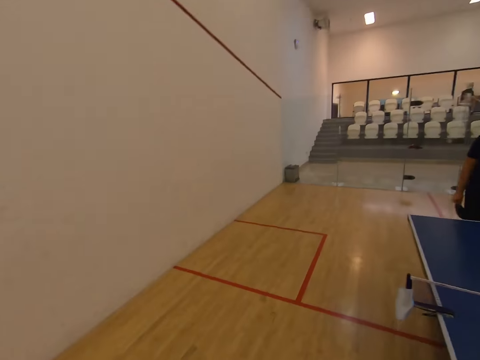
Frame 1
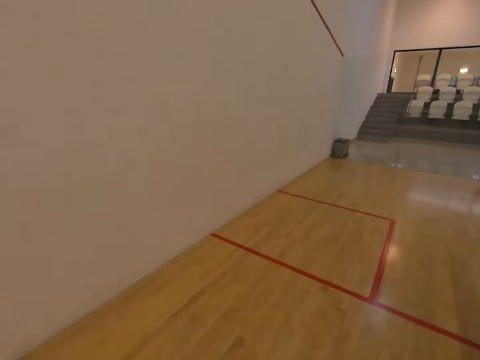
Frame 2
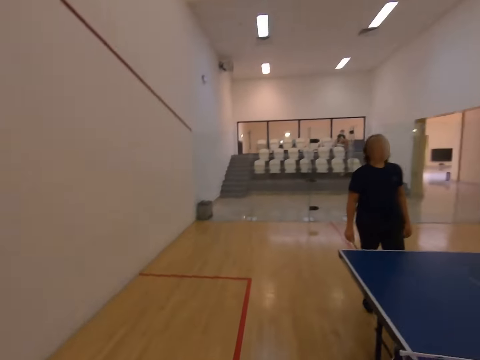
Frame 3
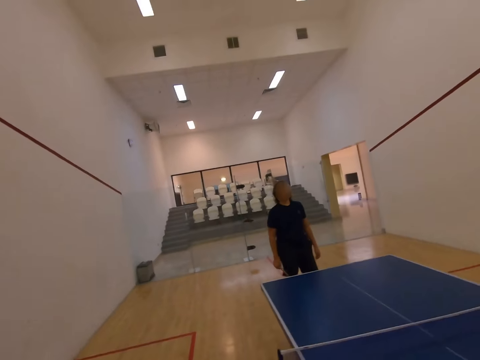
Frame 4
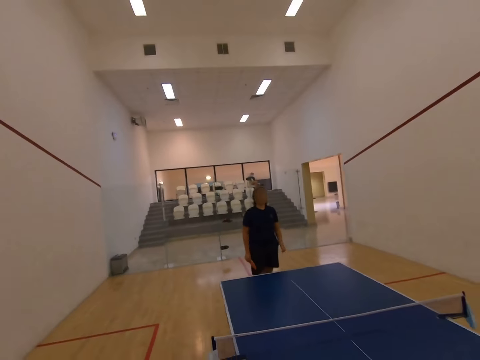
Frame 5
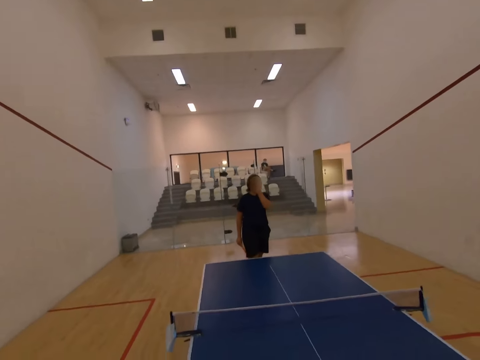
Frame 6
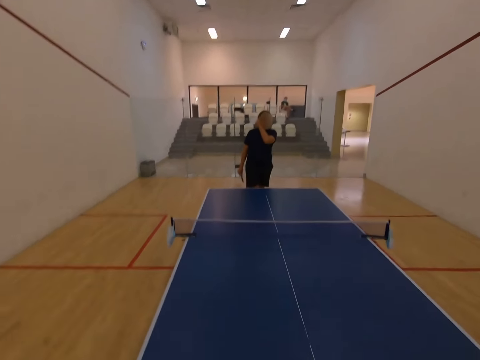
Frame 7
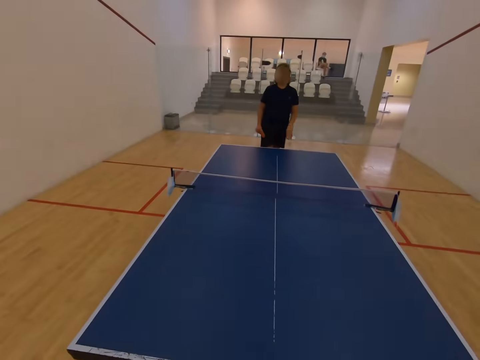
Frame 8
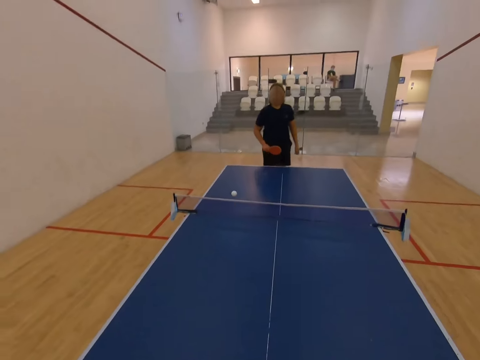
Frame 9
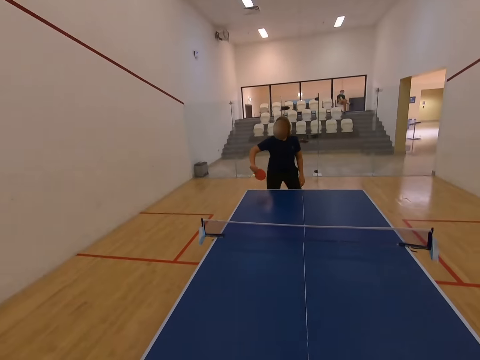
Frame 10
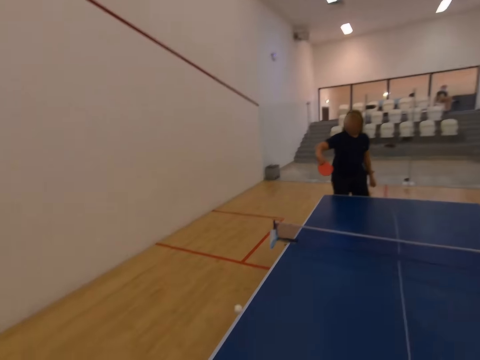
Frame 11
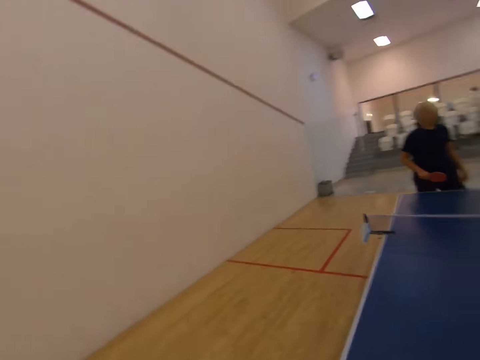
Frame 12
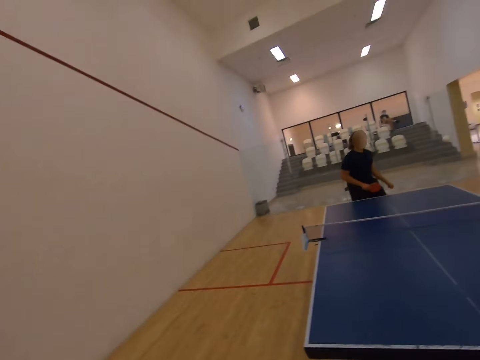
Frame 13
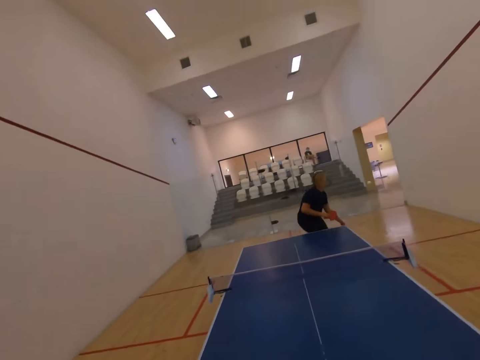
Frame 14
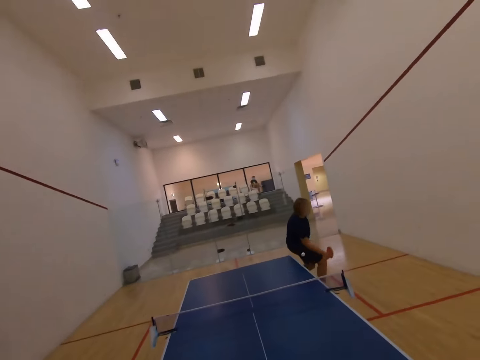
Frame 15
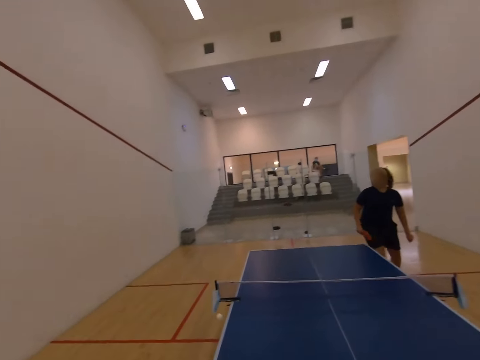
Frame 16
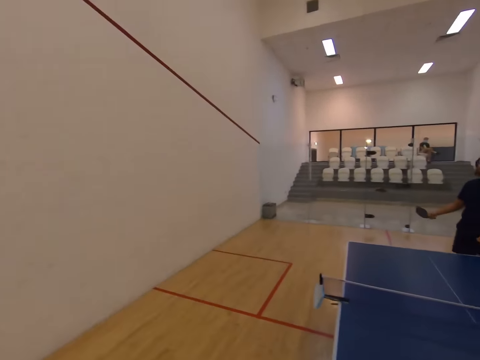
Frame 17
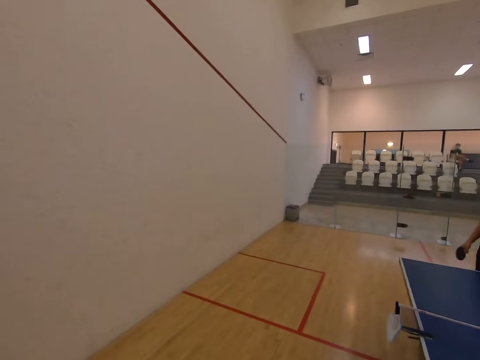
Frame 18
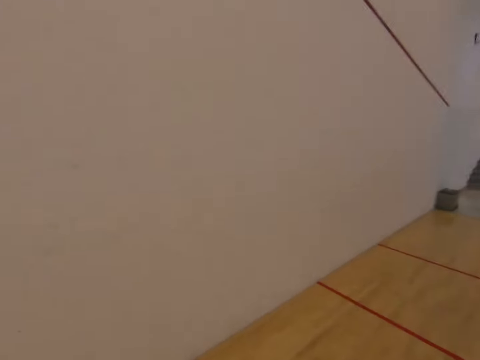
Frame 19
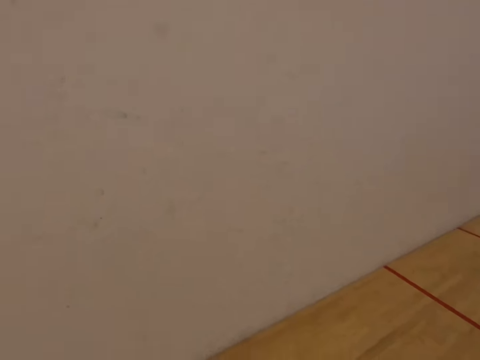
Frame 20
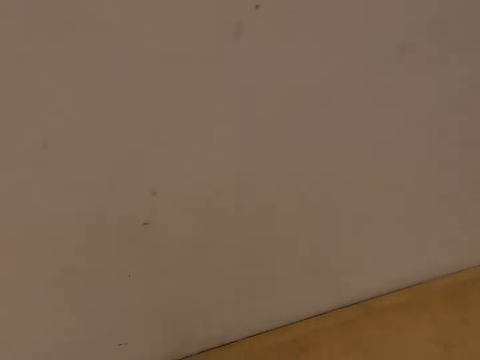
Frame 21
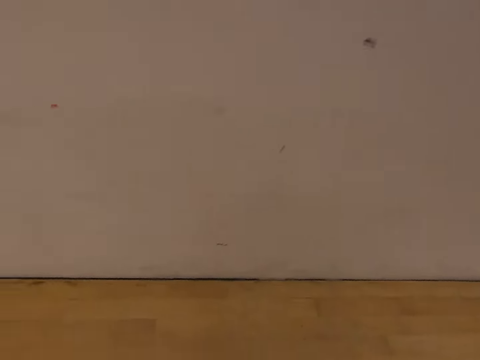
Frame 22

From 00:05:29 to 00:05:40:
The camera wearer looks at the tennis ball. They play table tennis with a man.

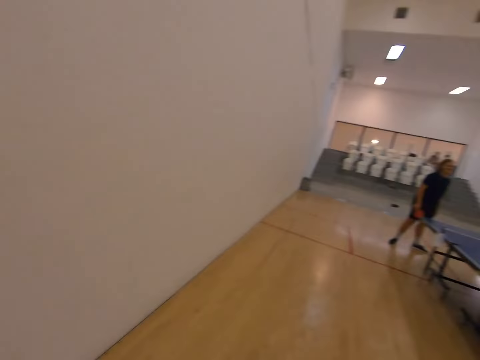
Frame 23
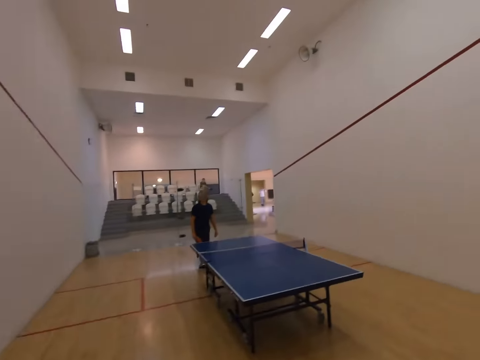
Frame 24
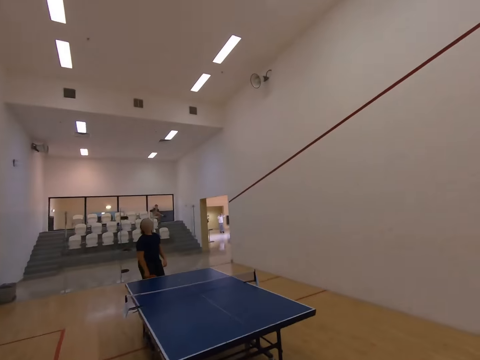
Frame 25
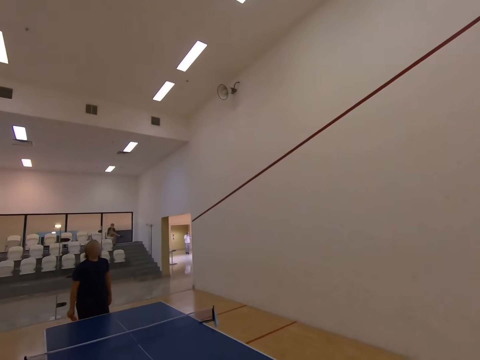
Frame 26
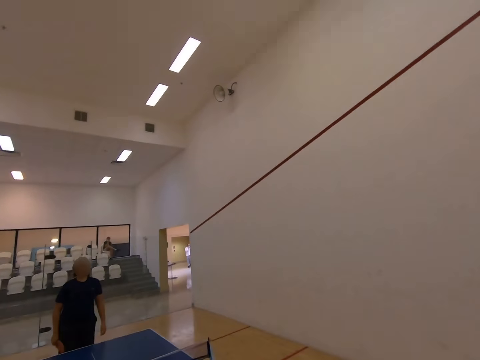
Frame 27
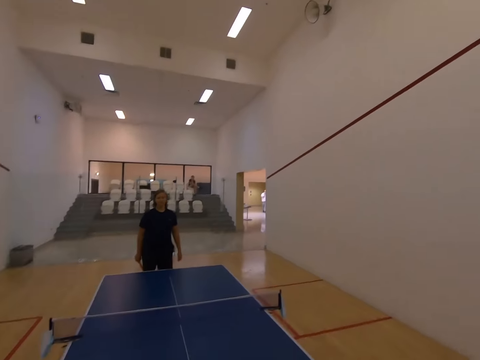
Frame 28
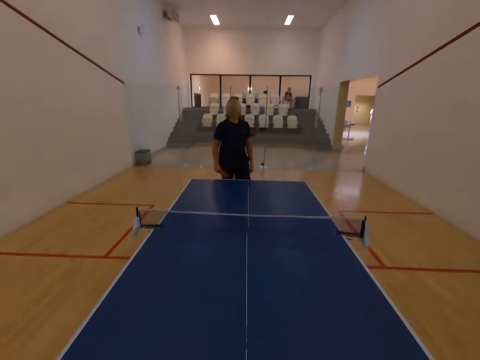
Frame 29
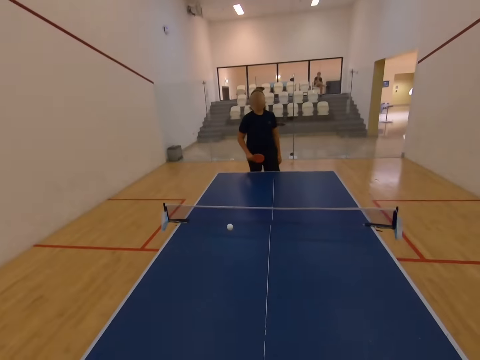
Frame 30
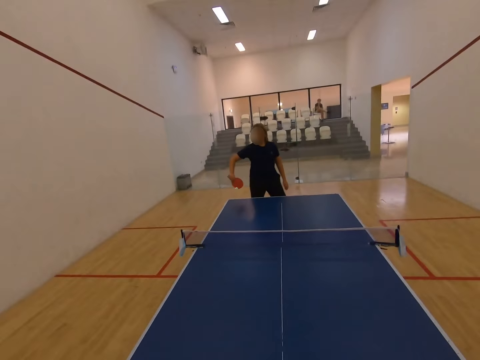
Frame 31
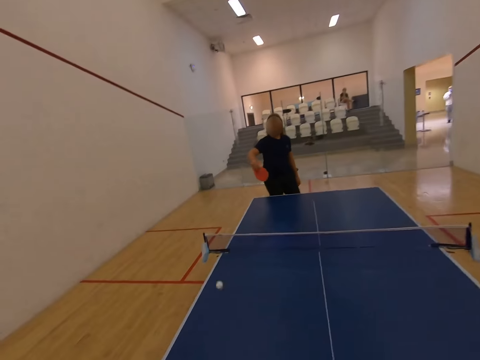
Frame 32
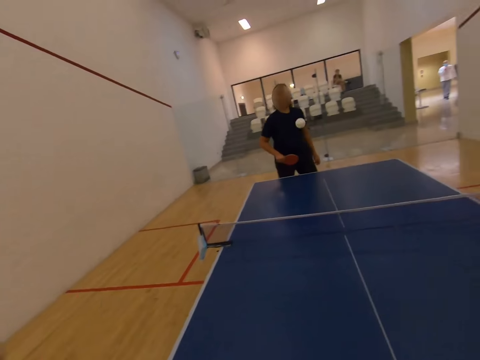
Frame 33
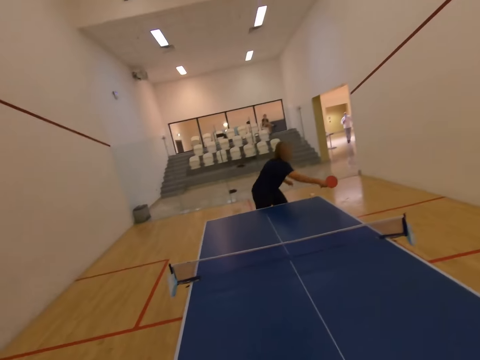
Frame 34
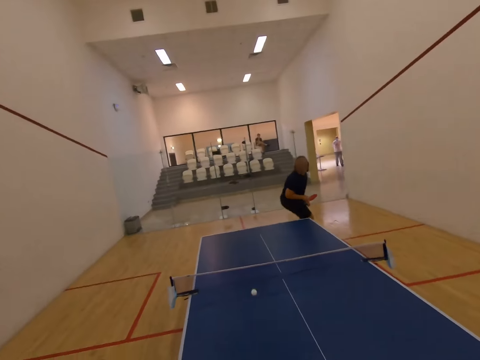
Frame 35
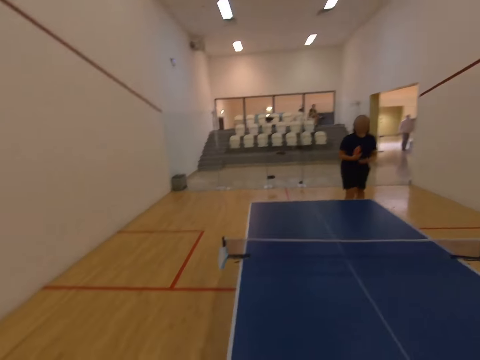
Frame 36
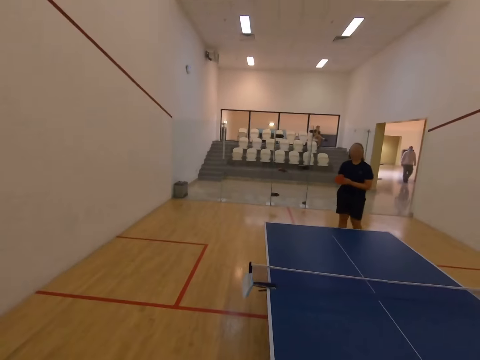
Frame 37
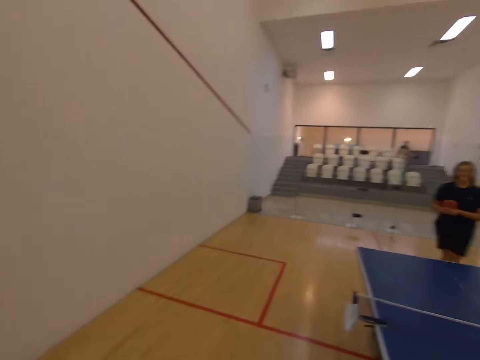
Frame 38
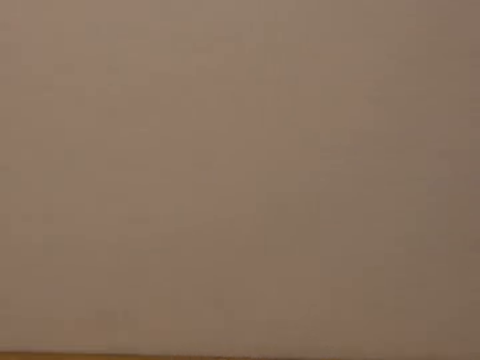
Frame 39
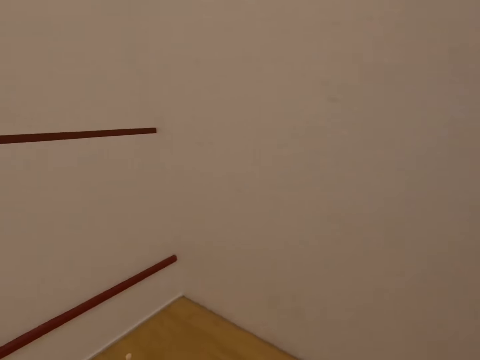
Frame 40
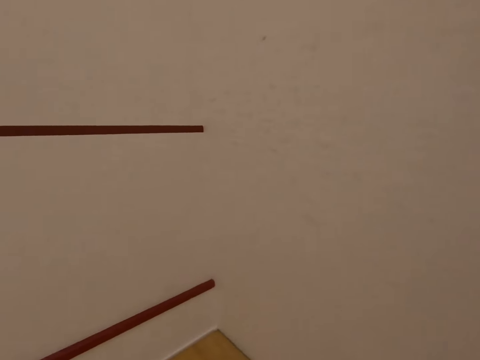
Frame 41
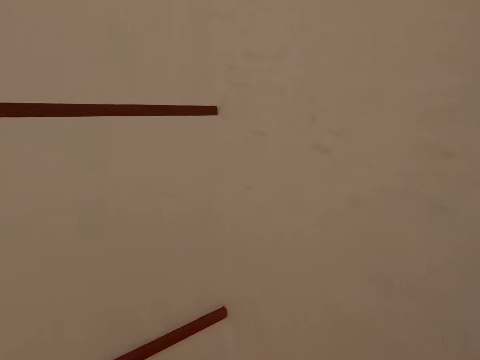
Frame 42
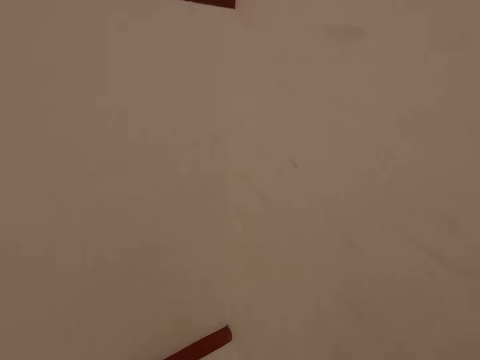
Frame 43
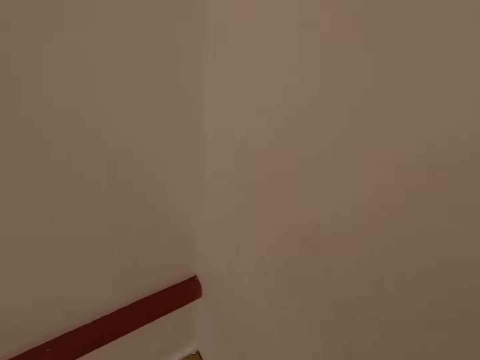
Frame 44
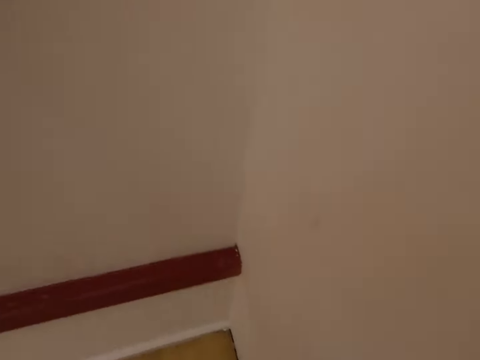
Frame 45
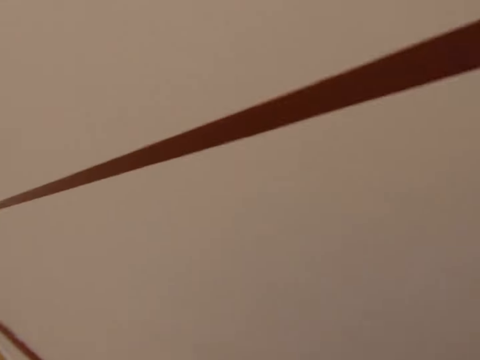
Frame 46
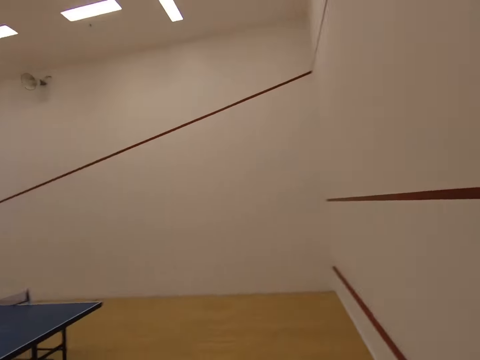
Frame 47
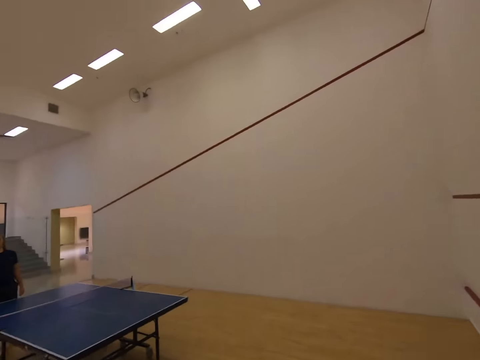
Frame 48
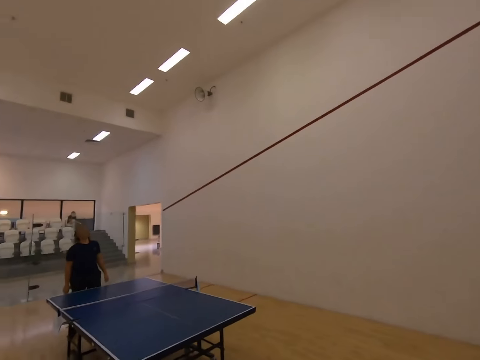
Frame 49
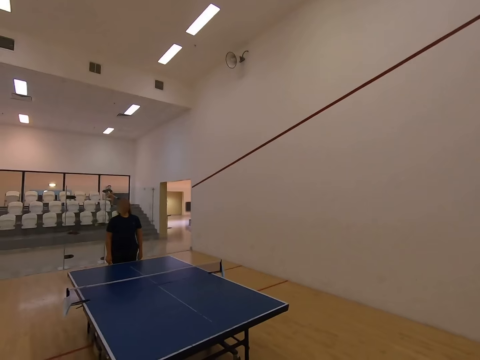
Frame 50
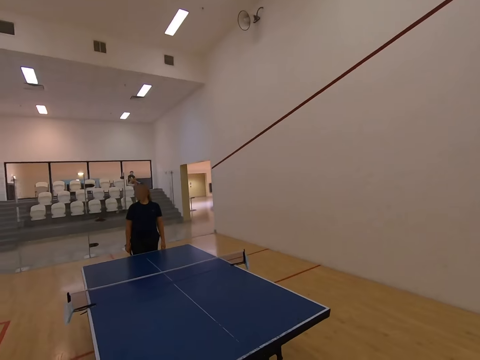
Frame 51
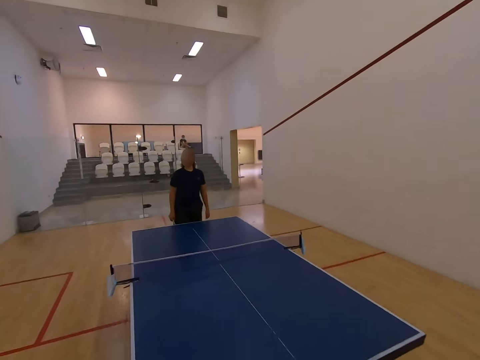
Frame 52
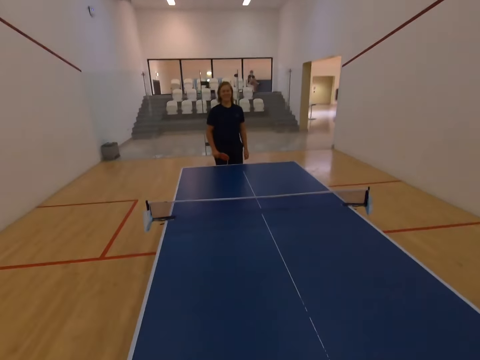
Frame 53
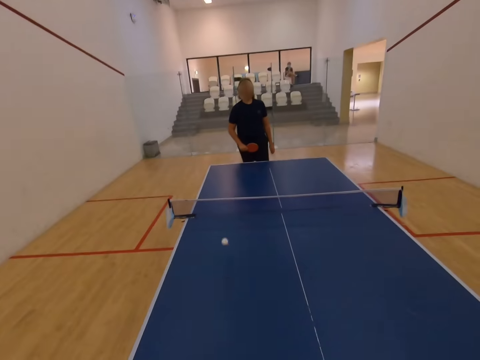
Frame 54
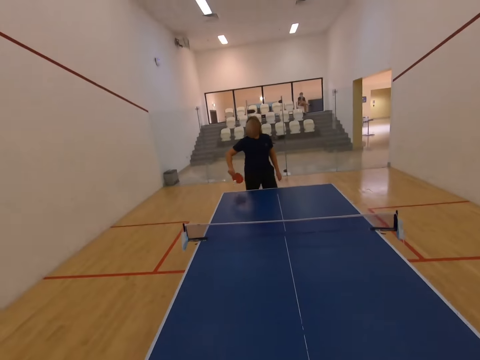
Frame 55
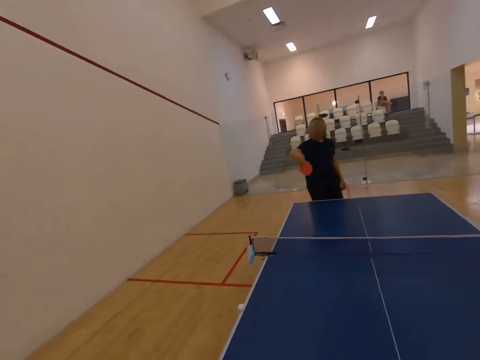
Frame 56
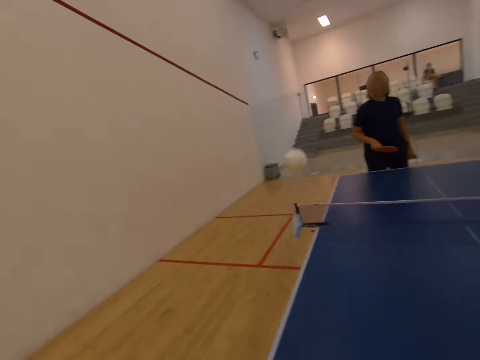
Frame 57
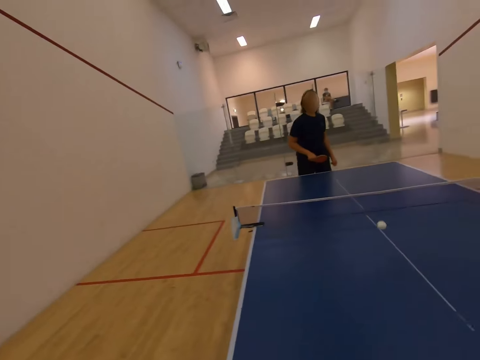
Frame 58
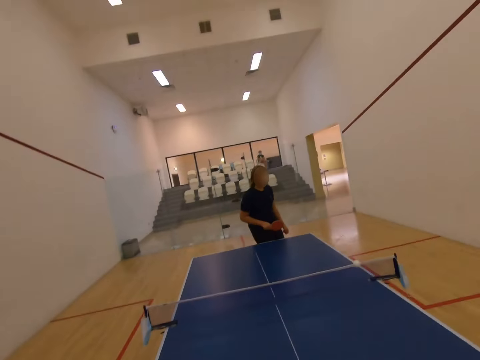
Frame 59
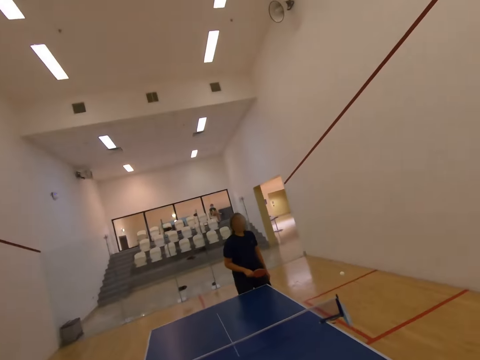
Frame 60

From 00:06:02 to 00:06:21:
The camera wearer looks at the tennis ball. They play table tennis with a man. They look at the tennis ball. They play table tennis with the man.
